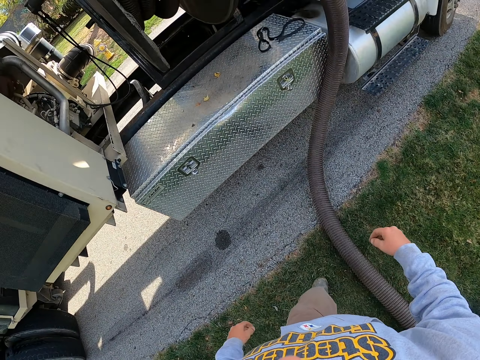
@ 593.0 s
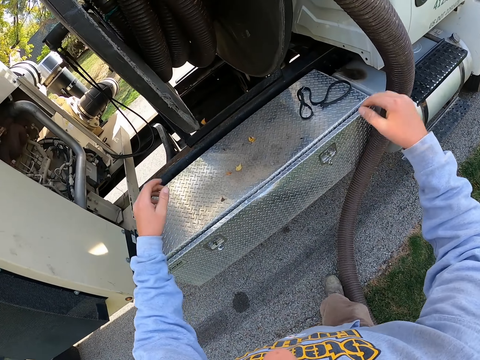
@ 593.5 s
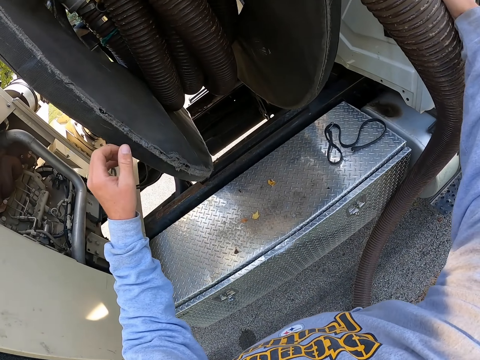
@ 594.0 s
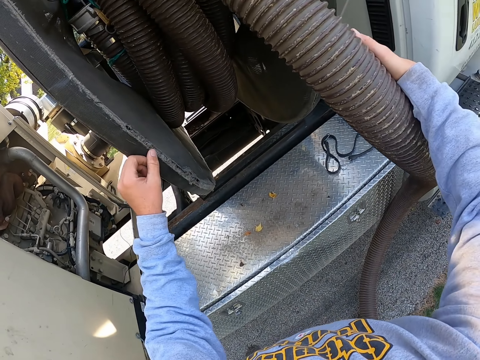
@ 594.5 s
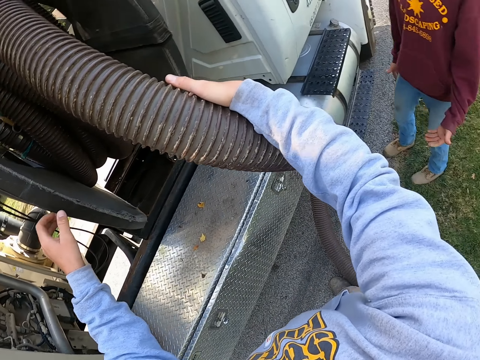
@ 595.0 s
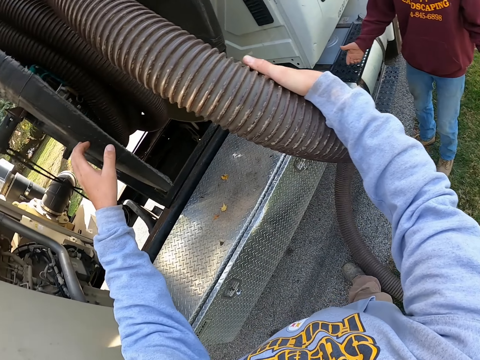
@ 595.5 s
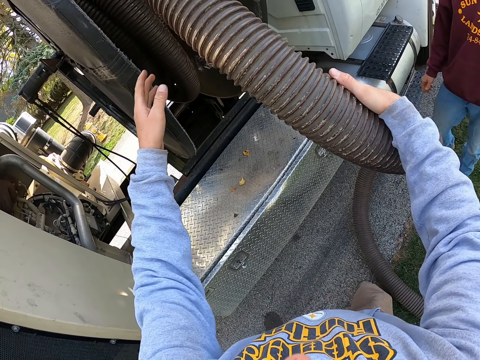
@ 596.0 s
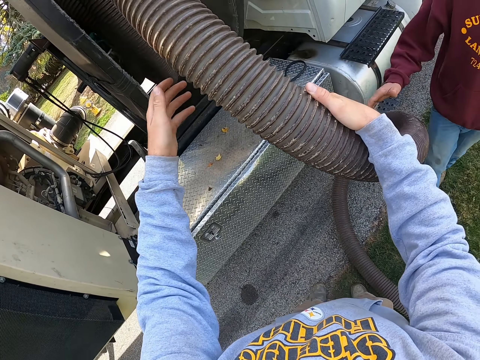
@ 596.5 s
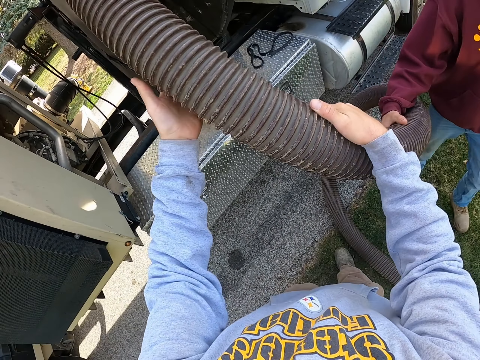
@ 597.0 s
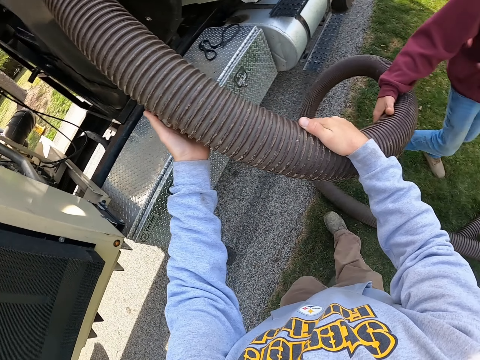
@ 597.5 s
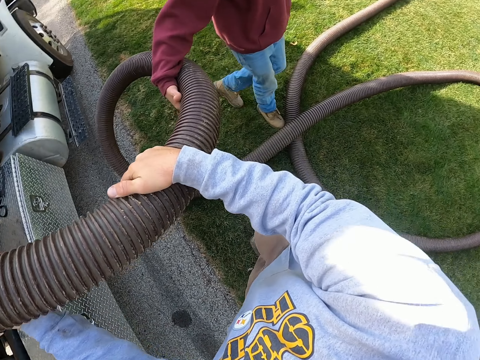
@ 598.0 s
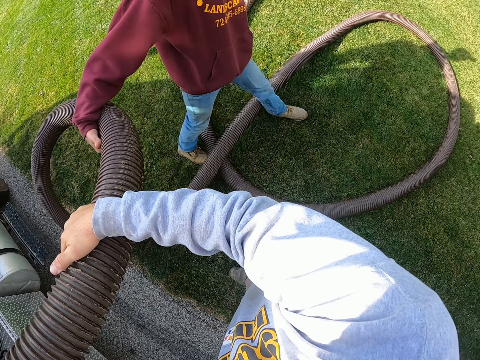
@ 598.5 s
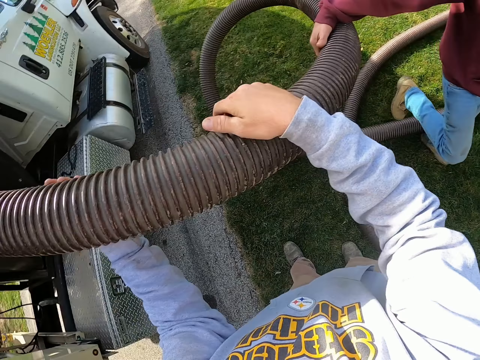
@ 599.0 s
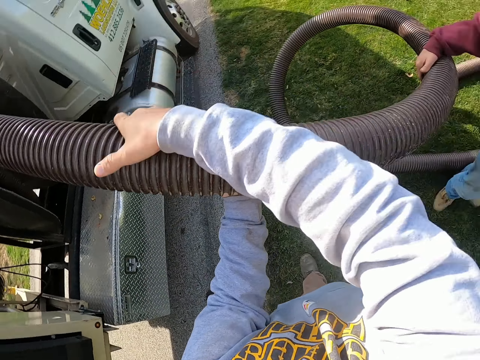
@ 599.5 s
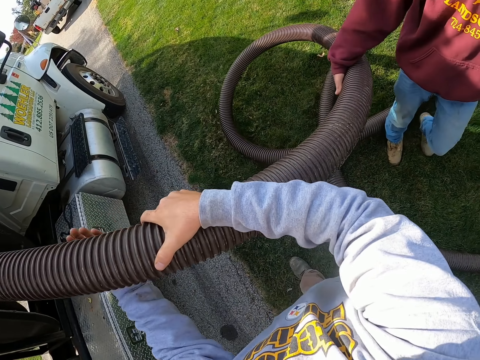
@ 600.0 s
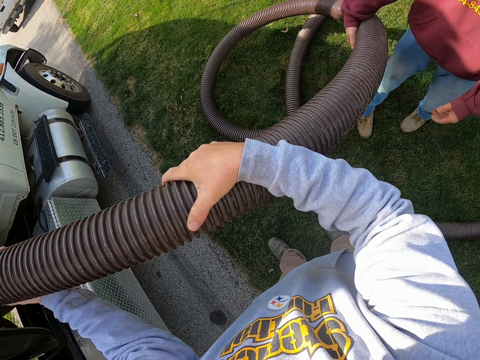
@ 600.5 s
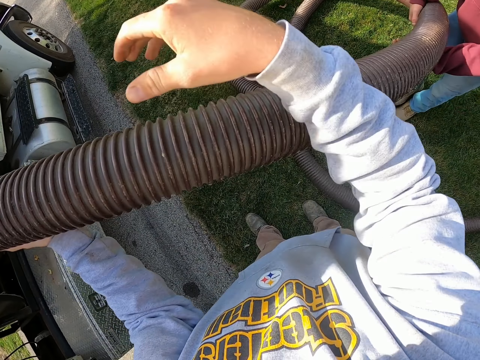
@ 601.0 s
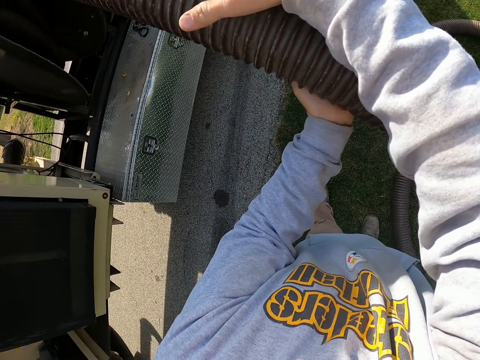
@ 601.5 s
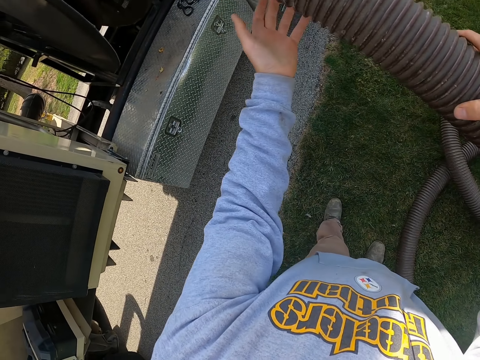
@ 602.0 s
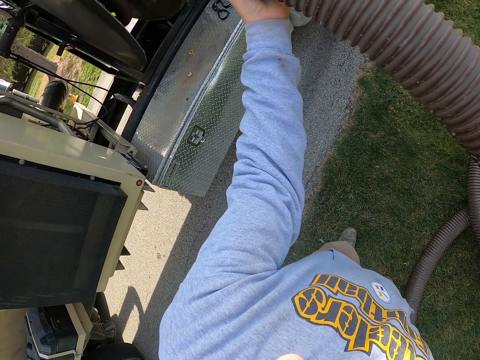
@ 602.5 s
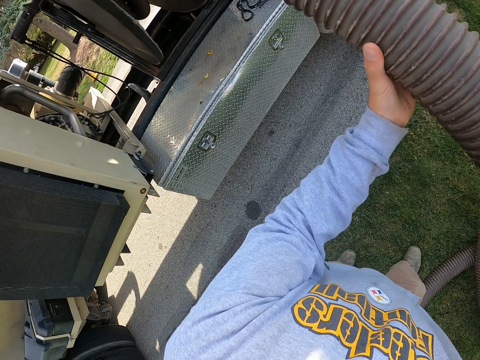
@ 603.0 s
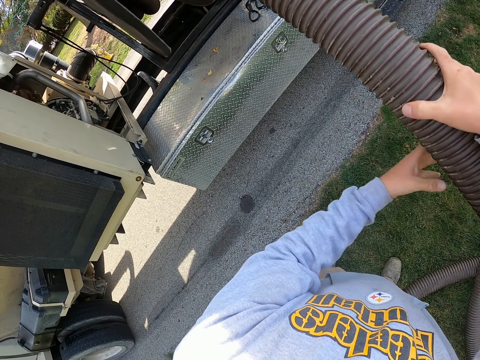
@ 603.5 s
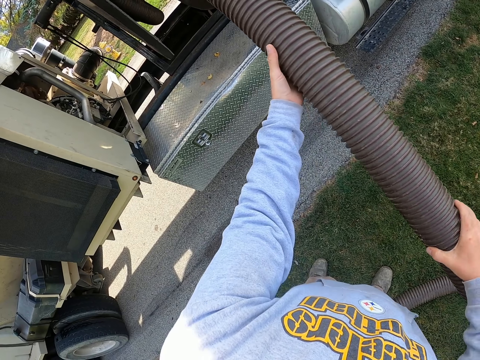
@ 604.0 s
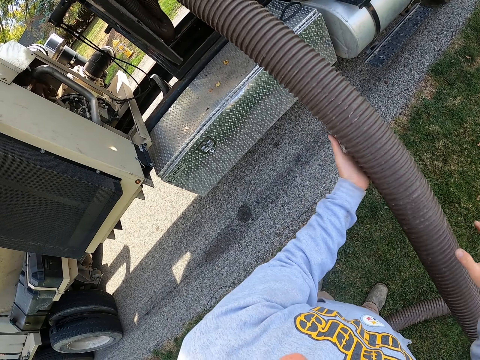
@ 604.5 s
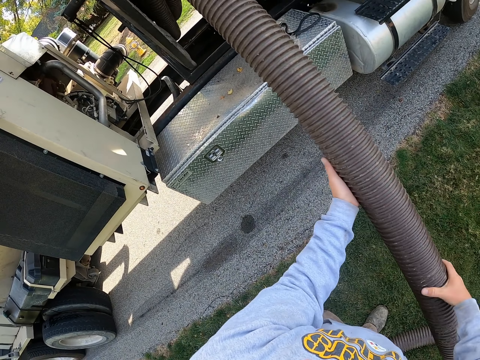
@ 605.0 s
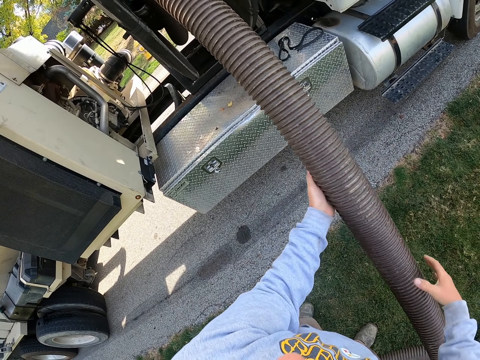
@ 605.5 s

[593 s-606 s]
The camera wearer pulls the hosepipe. A man pulls the hosepipe. The camera wearer walks in the garden. The man walks in the garden. The camera wearer pulls the hosepipe.

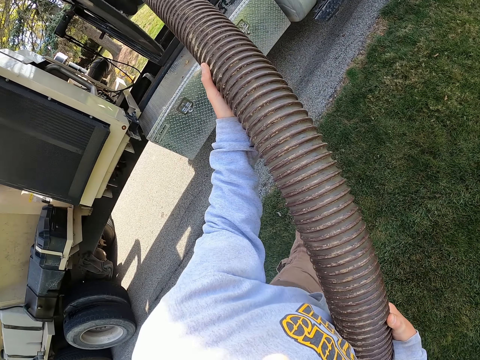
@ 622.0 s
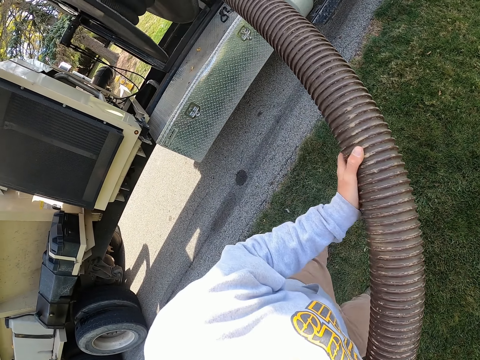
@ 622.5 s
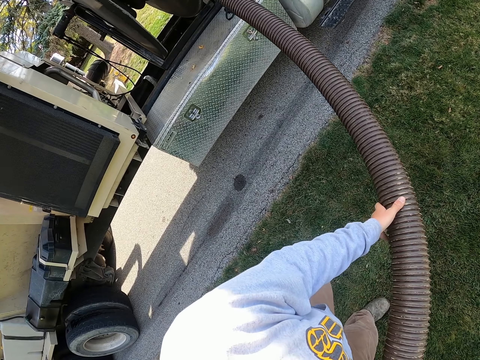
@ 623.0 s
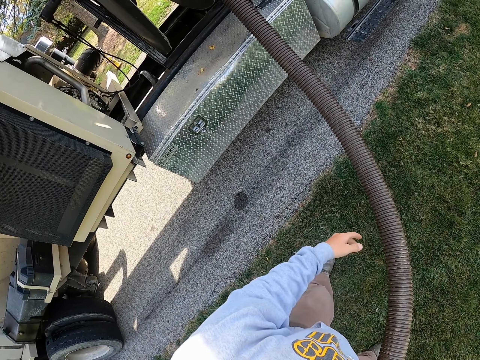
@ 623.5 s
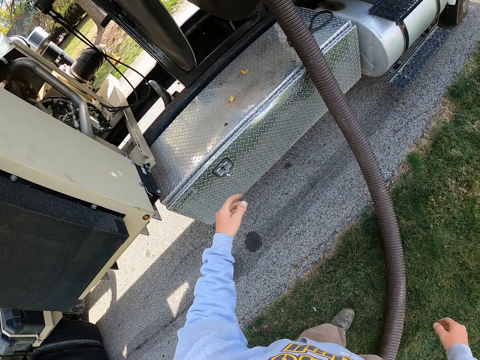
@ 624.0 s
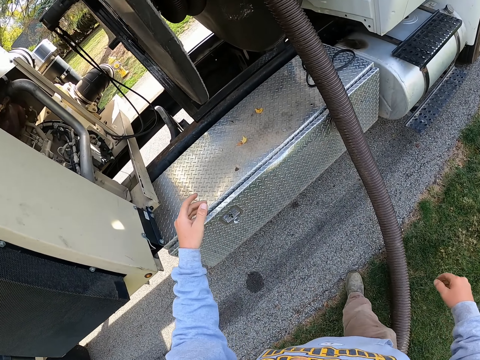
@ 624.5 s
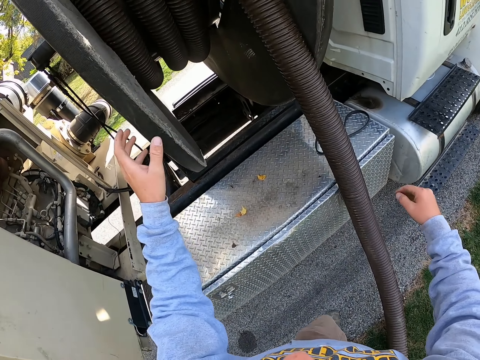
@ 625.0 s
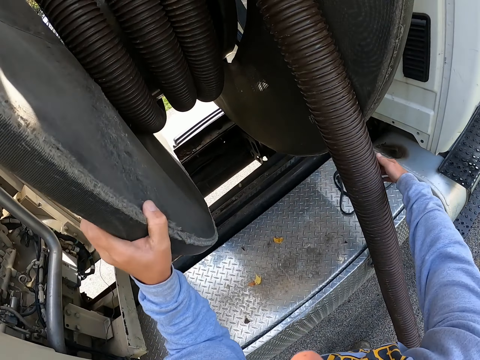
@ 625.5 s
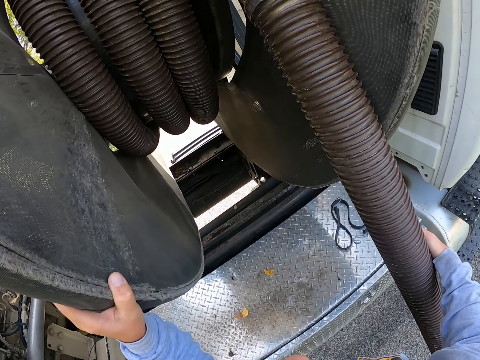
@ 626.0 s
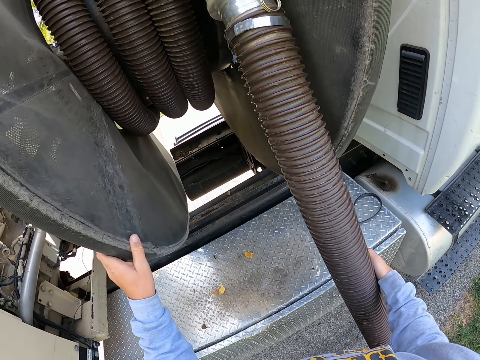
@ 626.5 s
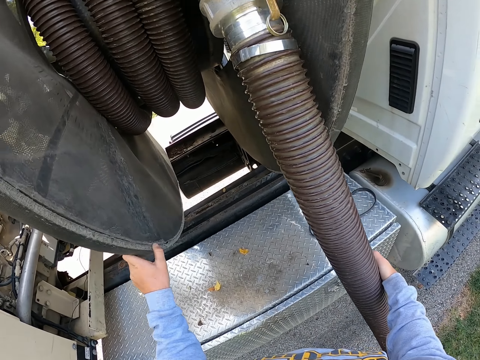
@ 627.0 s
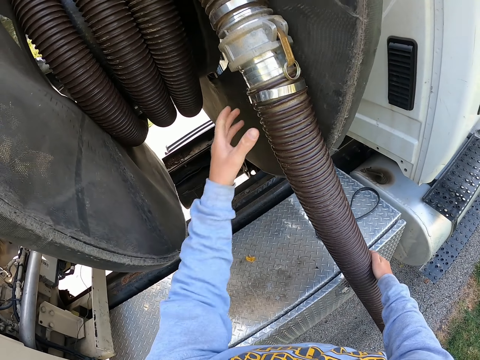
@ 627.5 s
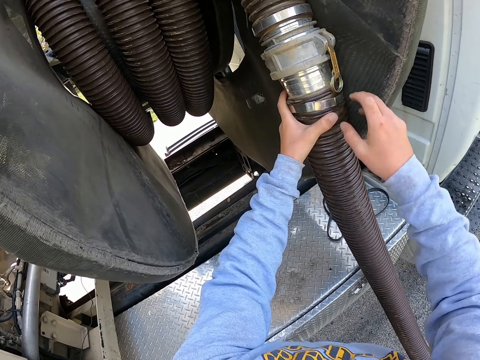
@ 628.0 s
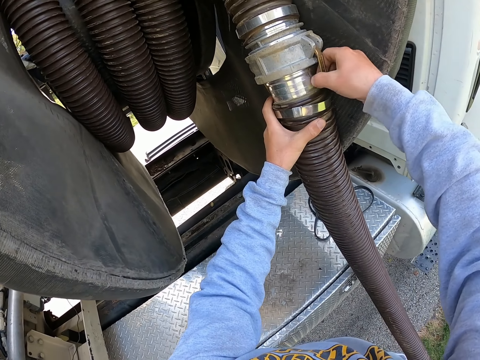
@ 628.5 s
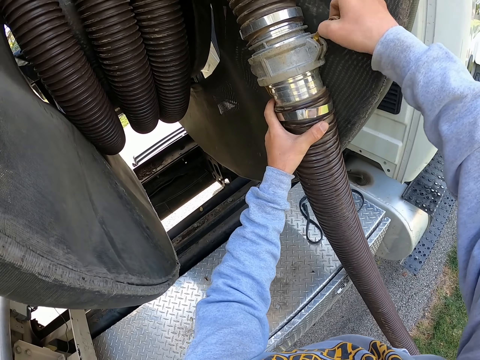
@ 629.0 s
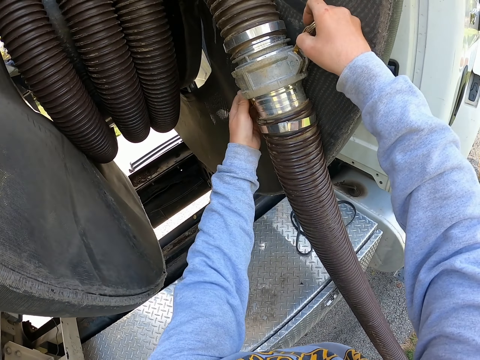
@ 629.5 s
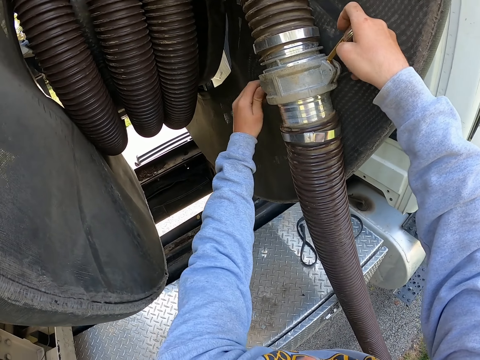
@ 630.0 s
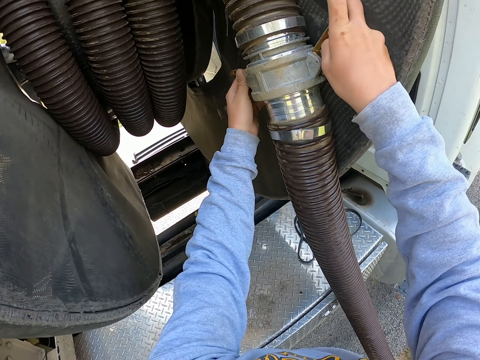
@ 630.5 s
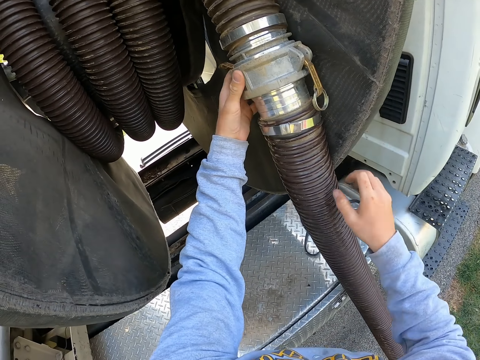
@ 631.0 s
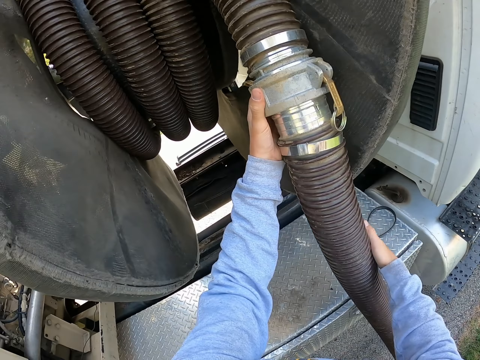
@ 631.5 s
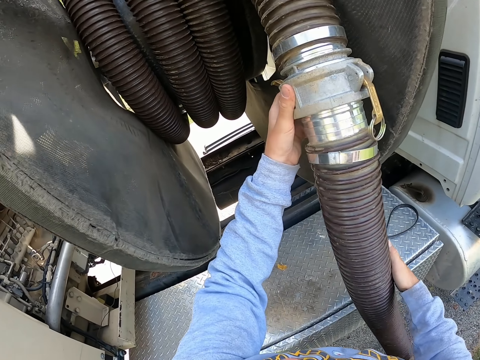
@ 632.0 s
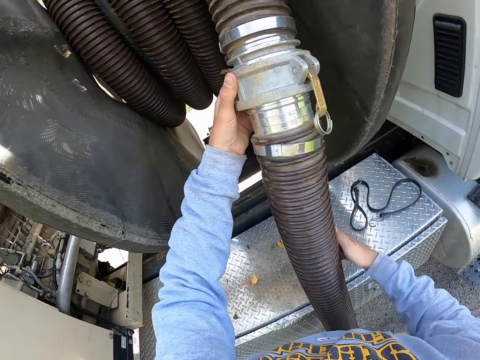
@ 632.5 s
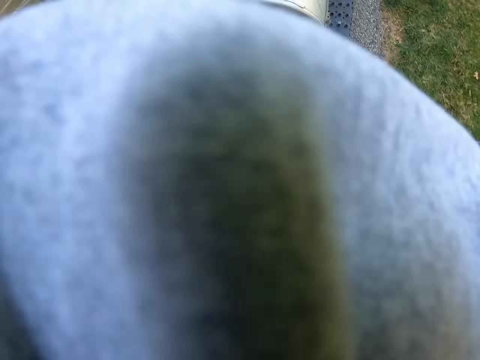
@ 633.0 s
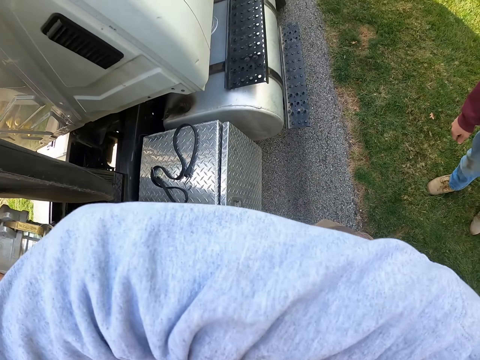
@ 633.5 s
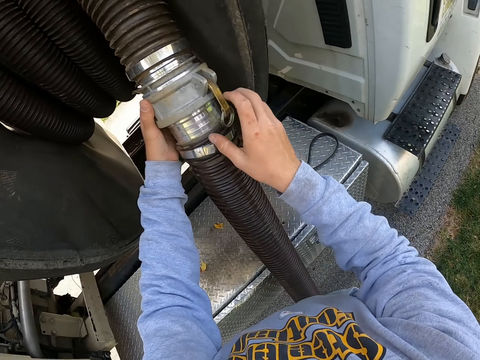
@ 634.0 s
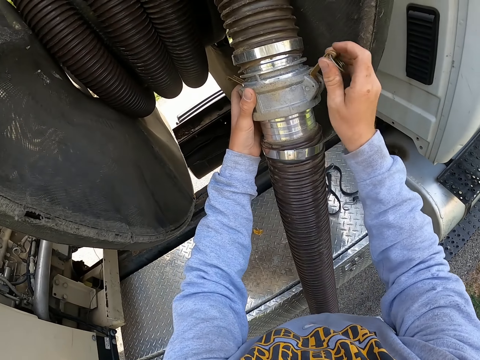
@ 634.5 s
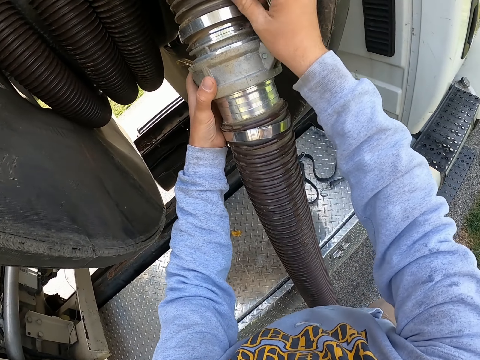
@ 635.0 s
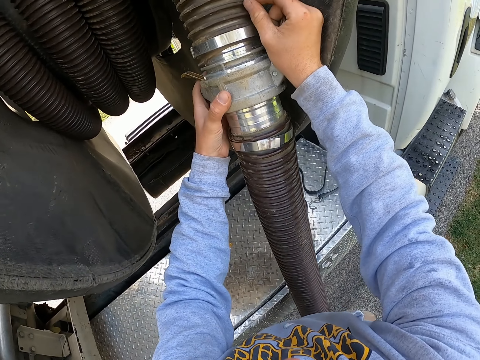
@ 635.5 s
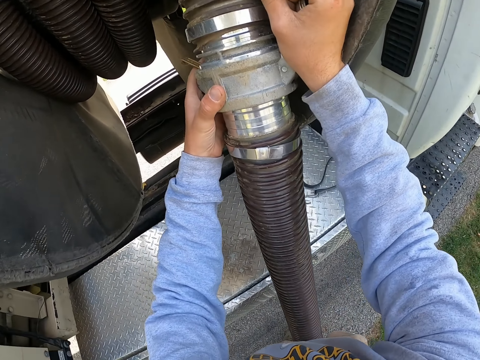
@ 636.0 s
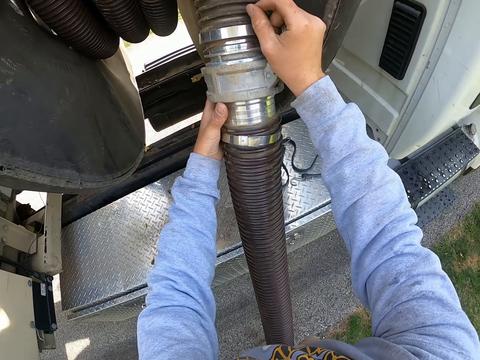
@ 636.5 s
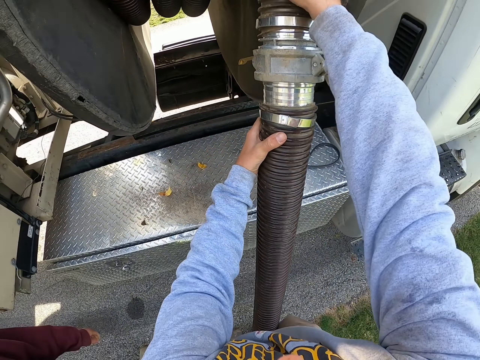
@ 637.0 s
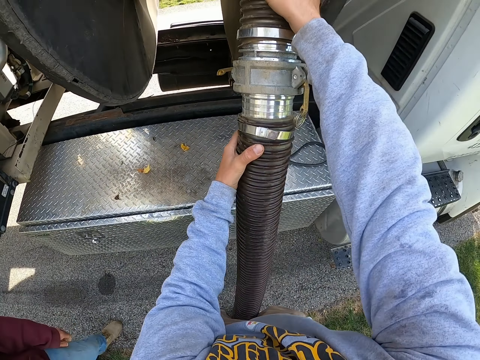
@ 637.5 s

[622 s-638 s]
The camera wearer drops the hosepipe, walks to the machine and touches the machine. They pull the hosepipe and release the machine. They unlock the flexible drainage pipe. They pull the hosepipe. They disconnect pipes.
